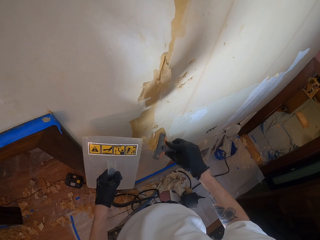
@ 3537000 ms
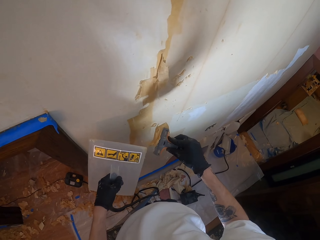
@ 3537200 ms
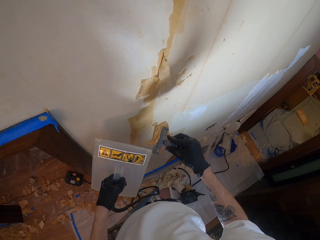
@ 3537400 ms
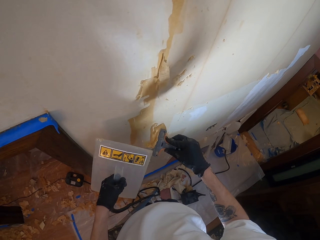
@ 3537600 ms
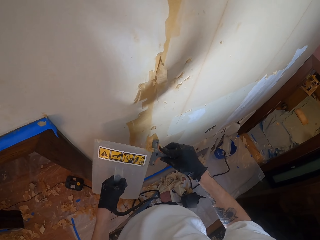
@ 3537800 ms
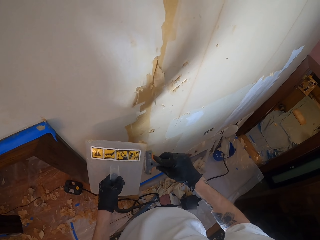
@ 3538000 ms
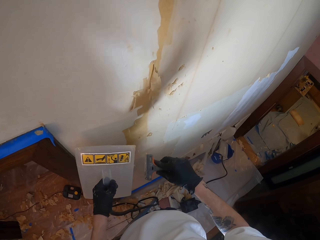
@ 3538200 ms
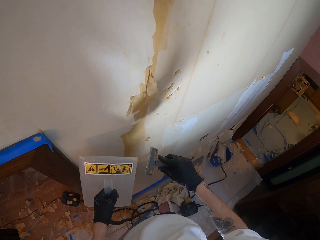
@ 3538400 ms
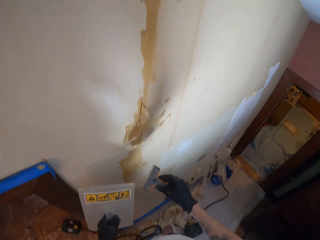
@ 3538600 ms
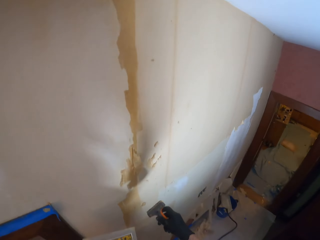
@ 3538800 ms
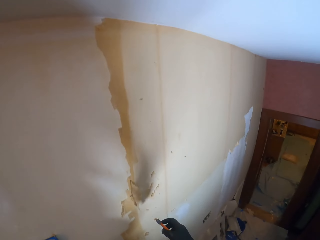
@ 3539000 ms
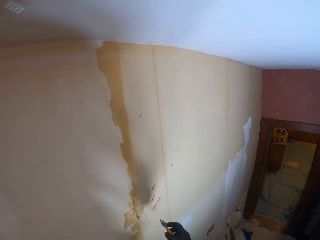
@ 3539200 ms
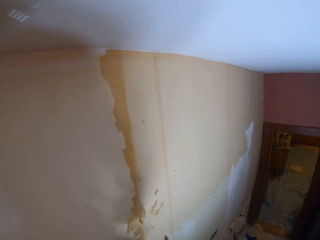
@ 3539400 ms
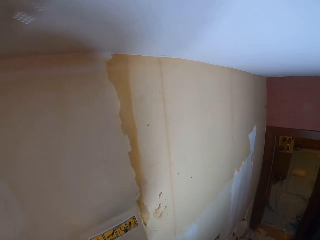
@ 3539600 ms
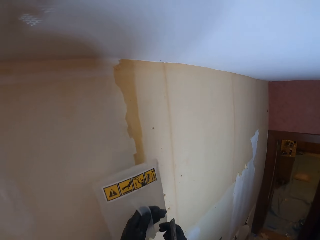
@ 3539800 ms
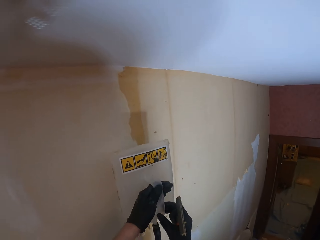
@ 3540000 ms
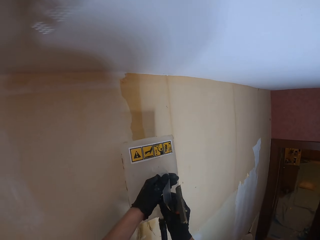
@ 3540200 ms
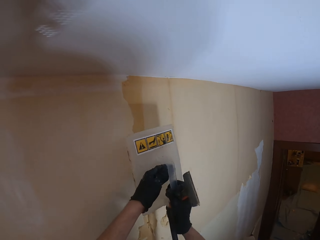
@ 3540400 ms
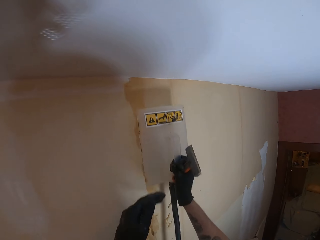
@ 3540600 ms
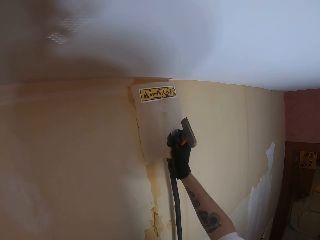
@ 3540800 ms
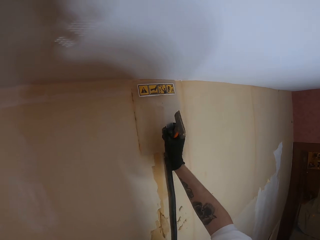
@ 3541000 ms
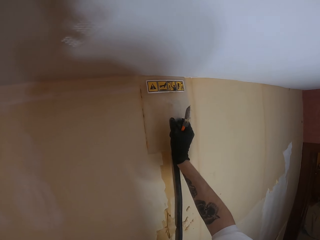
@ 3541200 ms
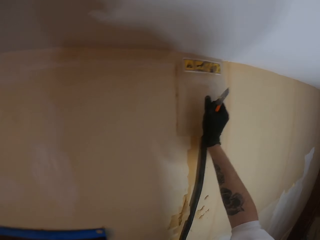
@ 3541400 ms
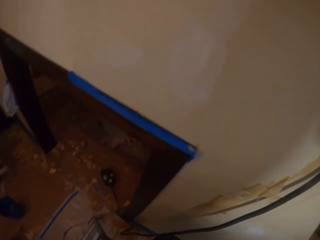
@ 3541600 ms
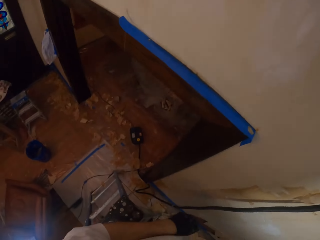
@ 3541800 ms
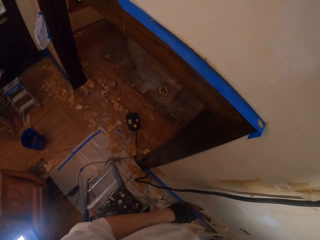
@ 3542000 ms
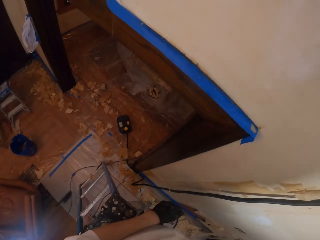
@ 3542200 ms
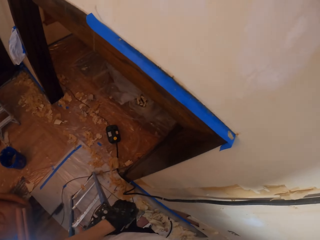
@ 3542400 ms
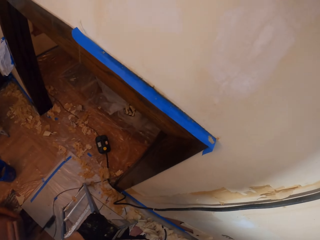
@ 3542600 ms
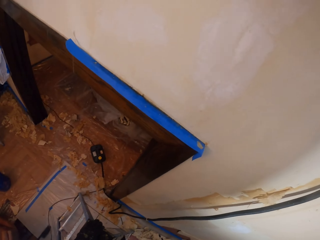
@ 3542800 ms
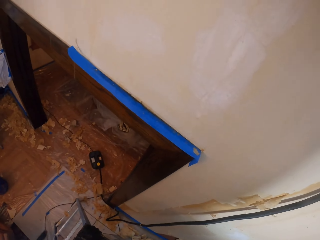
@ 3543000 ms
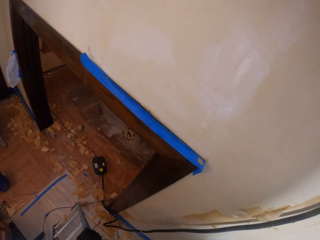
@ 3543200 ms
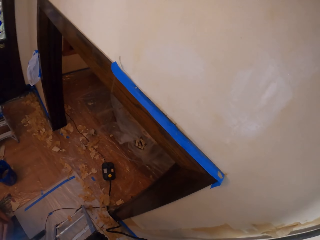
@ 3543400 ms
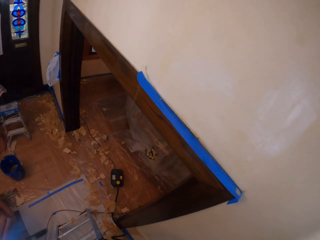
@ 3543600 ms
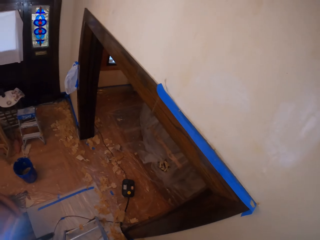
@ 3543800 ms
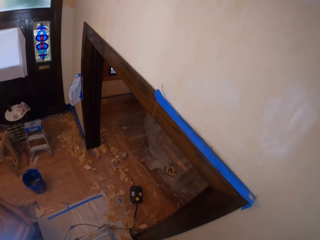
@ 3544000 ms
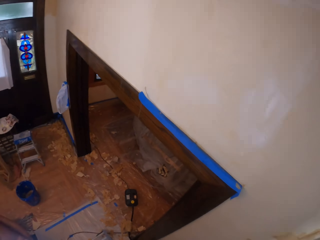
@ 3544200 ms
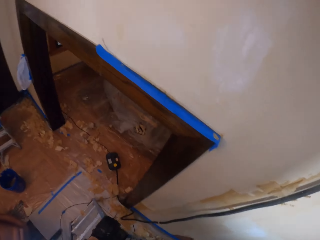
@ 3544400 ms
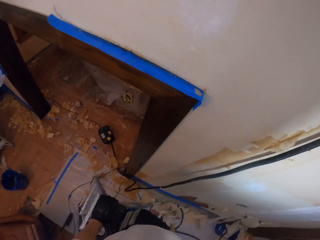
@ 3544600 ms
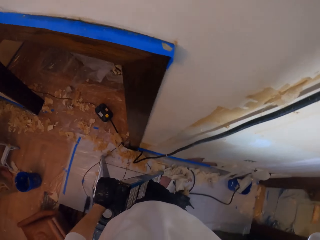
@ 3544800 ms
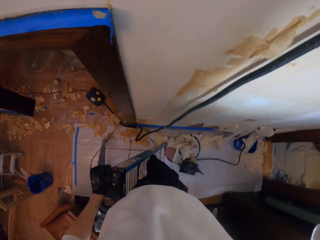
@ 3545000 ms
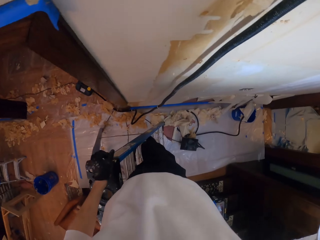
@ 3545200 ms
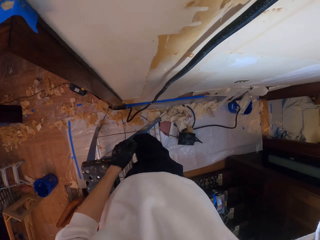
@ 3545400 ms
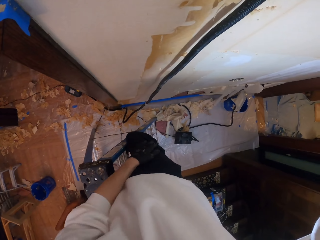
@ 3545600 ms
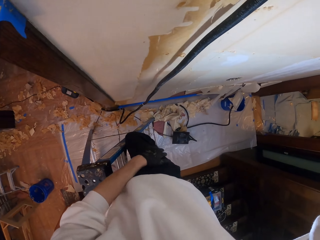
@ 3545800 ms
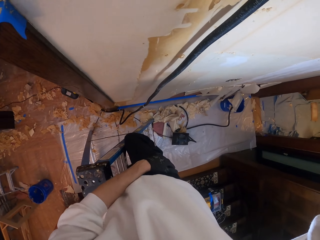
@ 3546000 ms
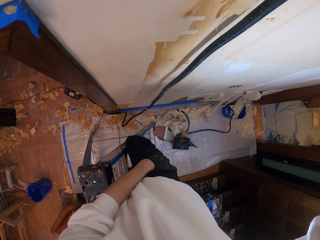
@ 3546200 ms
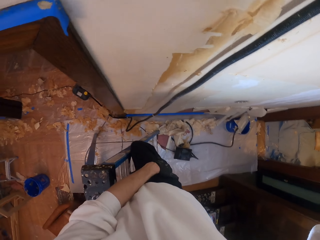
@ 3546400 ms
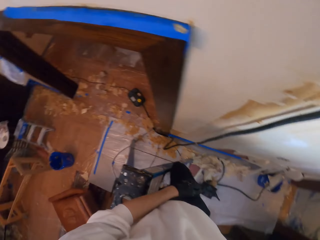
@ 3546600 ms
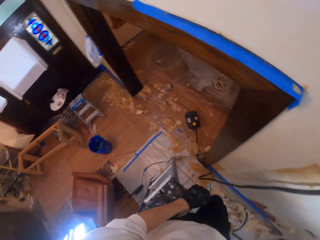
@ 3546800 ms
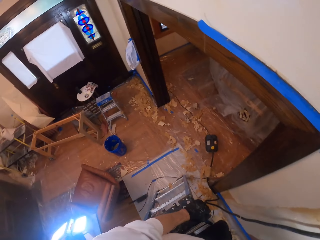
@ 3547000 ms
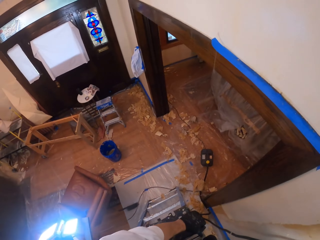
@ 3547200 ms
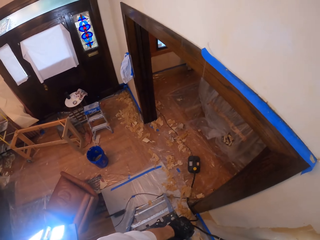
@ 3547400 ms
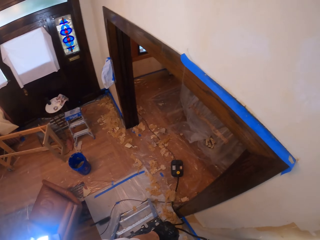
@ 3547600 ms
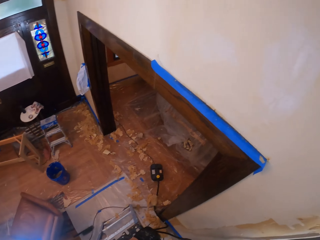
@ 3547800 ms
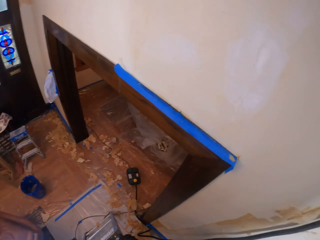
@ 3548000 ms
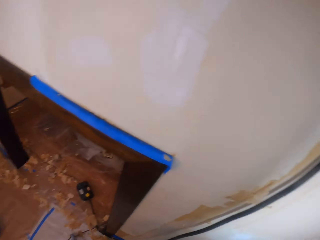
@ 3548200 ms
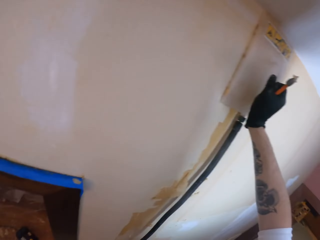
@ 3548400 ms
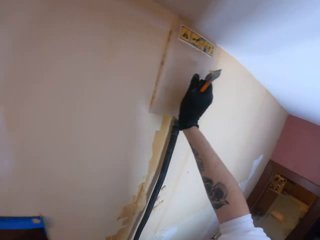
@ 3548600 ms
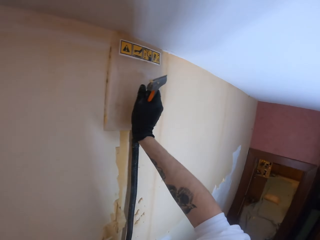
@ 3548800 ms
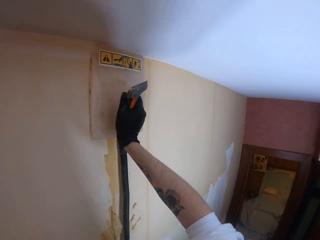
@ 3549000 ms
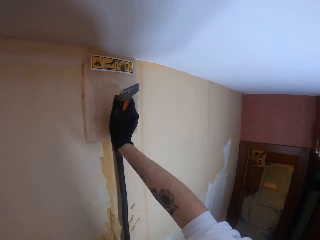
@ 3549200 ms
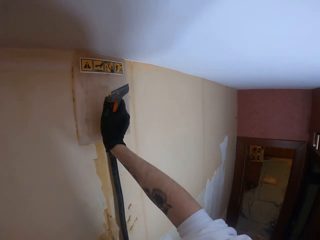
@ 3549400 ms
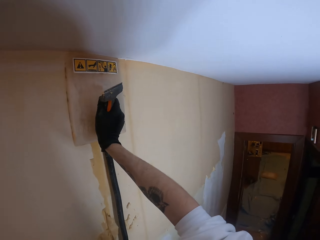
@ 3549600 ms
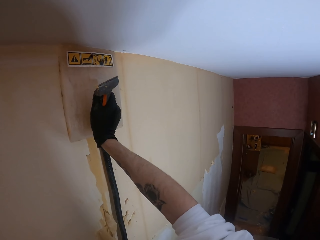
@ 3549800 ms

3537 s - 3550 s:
The camera wearer looks around a room. They place the wall leveling tool on the wall. They look around the room. They touch the trouser pocket and hold the trouser. They put the left hand on the ladder. They look around the room.

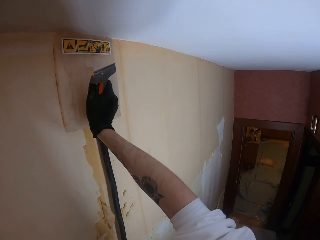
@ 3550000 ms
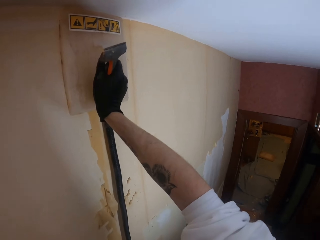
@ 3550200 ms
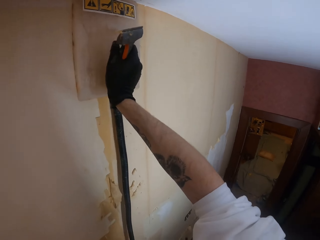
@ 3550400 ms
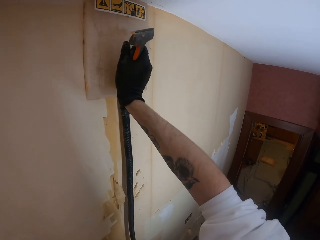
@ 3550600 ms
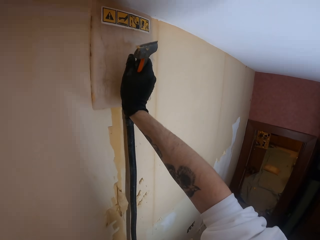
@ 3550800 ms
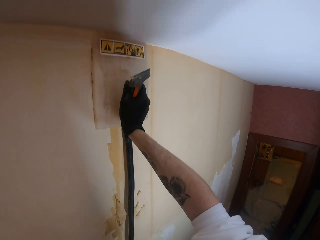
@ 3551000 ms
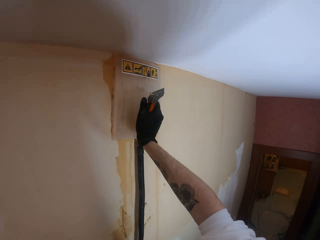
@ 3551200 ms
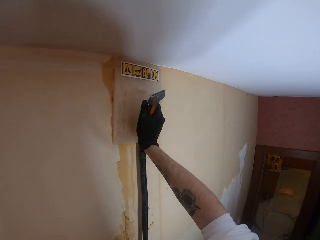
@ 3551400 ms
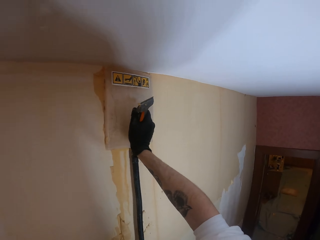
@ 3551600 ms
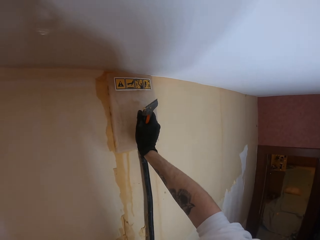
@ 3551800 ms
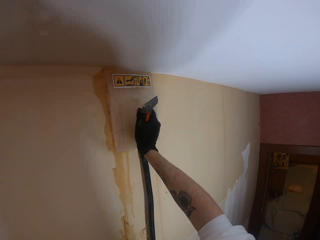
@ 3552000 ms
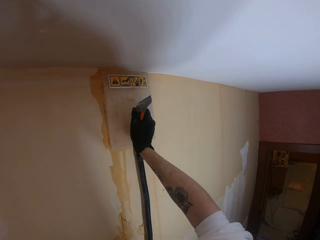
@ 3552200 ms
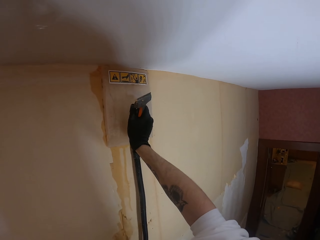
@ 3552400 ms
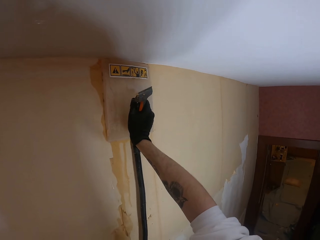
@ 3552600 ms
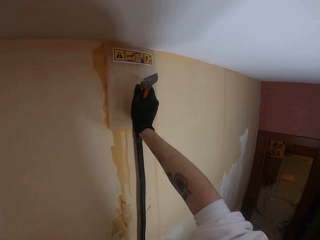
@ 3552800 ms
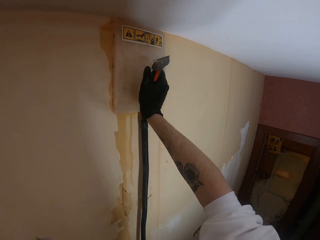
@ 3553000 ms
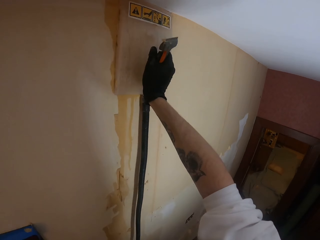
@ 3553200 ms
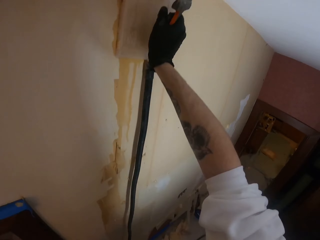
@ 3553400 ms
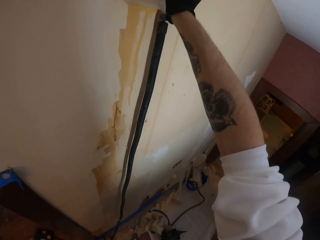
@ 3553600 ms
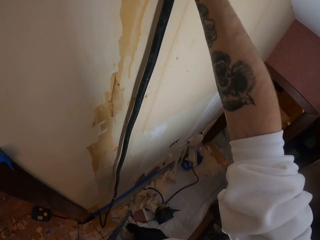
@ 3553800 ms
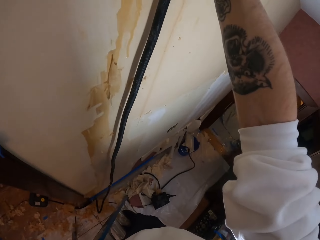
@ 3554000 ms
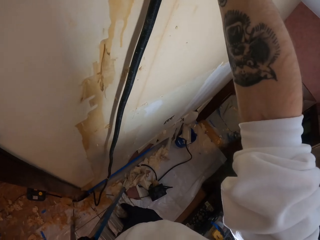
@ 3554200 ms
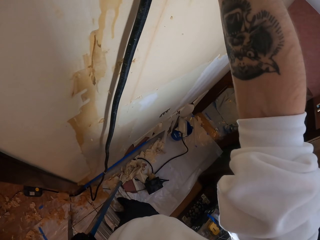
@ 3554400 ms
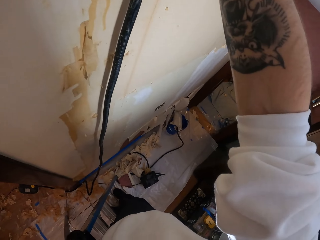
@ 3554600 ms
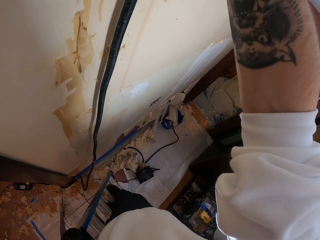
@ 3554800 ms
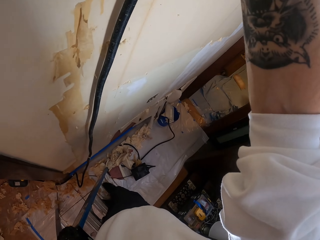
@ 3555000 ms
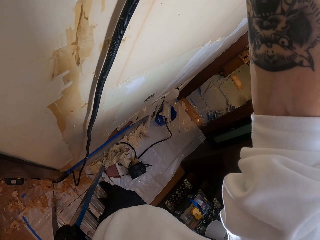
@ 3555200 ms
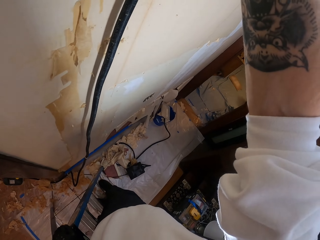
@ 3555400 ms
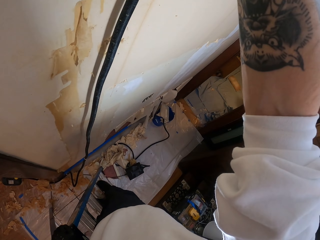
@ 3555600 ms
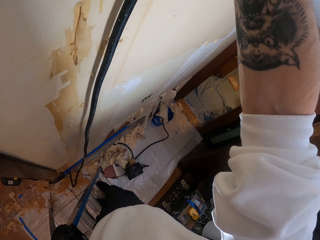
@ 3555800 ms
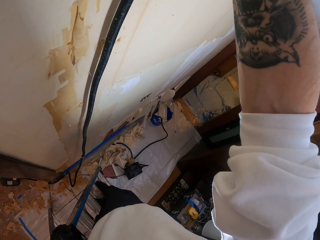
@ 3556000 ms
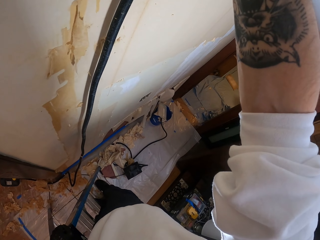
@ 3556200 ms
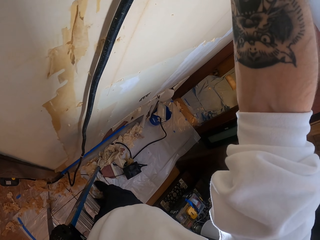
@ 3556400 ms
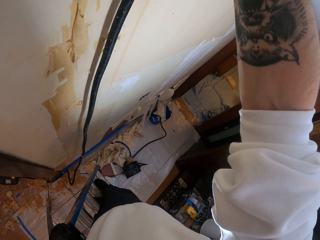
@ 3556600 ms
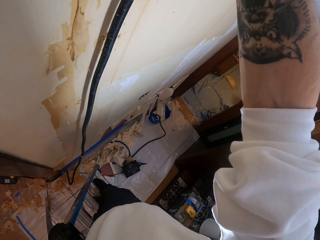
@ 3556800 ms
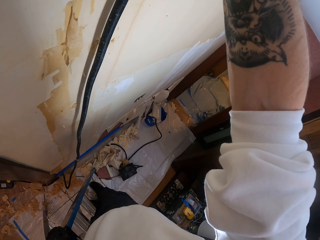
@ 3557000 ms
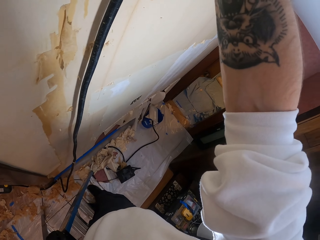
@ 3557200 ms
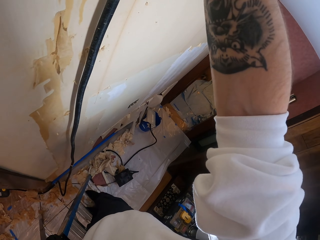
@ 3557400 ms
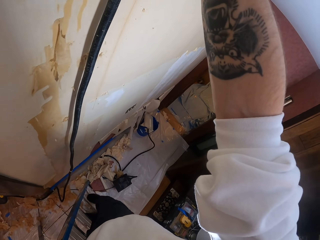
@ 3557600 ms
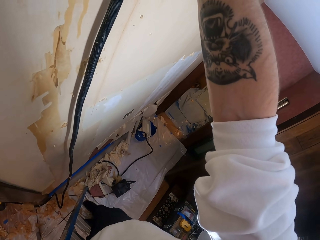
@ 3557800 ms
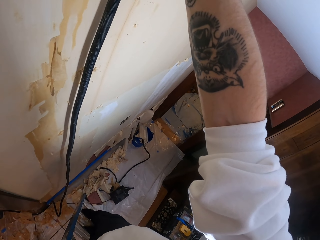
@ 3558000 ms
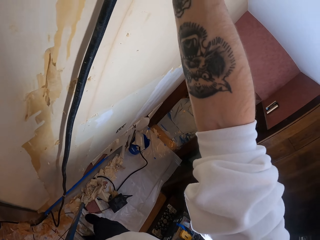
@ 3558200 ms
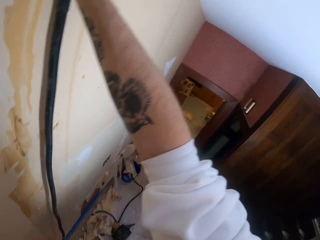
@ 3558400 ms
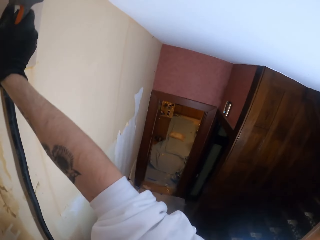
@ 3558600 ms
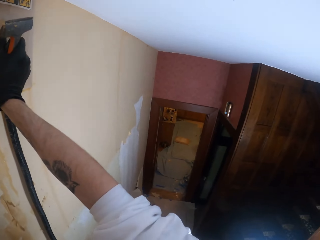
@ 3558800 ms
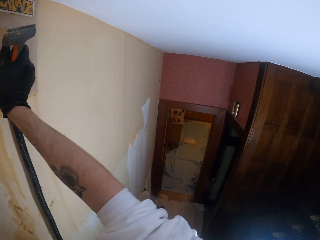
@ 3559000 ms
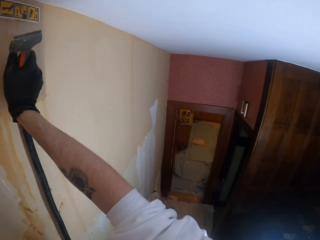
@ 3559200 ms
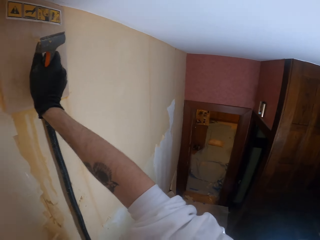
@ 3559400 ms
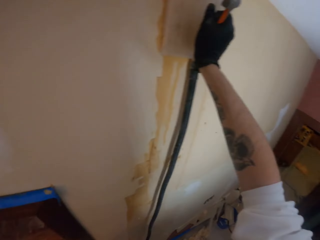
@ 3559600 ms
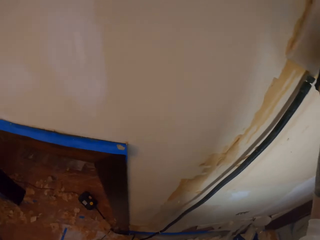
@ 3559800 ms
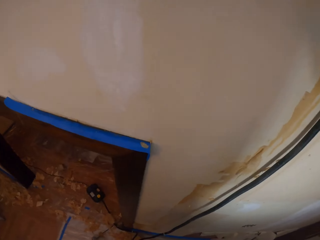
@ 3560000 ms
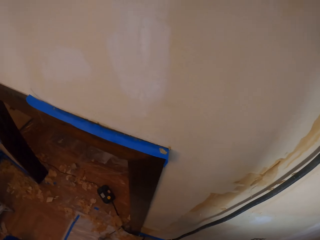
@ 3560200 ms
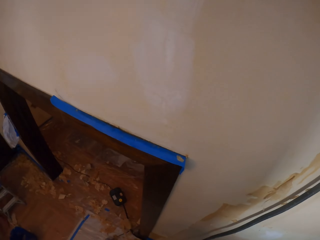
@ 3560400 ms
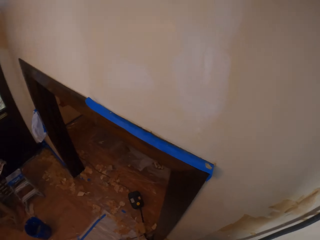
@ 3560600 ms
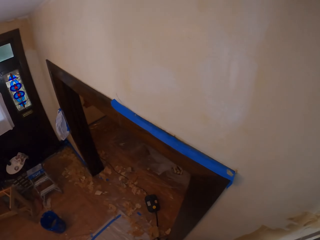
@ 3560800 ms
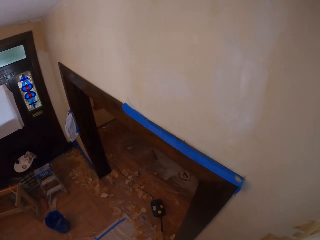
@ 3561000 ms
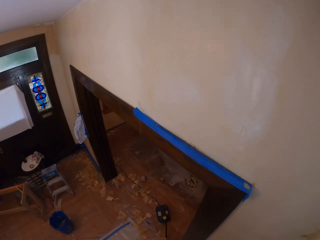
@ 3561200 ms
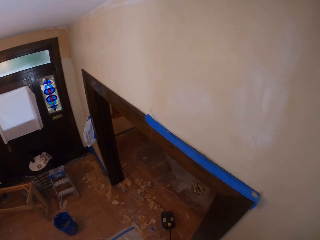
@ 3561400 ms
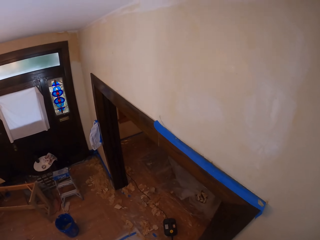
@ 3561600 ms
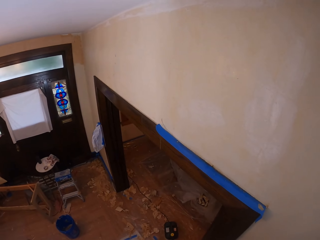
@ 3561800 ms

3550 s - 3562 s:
The camera wearer adjusts the wall leveling tool. He looks down. He shakes the right leg. He taps his feet on a ladder. He looks around a room.
